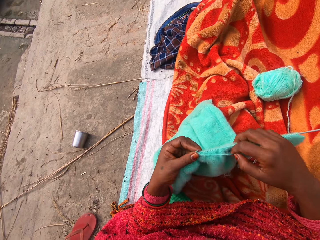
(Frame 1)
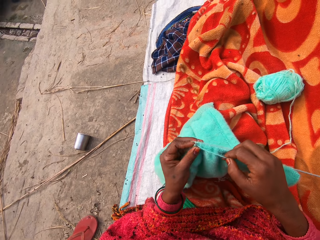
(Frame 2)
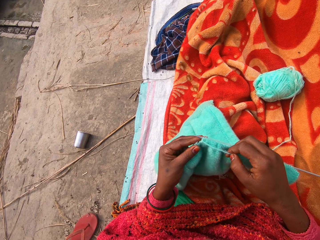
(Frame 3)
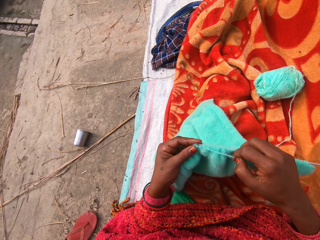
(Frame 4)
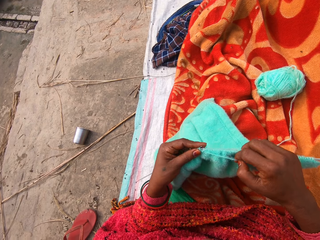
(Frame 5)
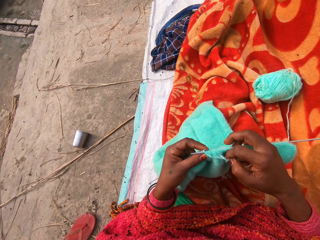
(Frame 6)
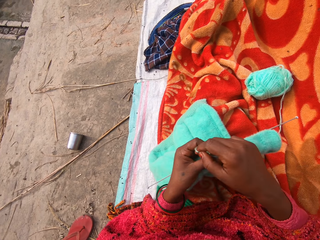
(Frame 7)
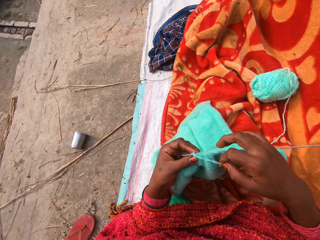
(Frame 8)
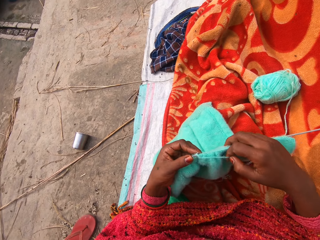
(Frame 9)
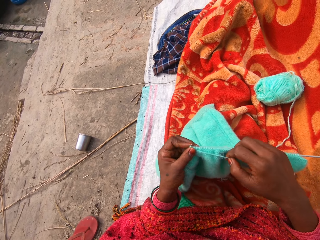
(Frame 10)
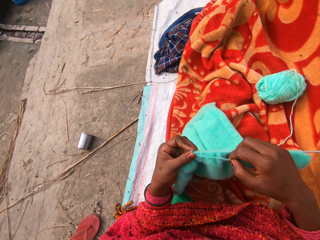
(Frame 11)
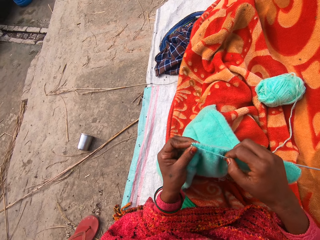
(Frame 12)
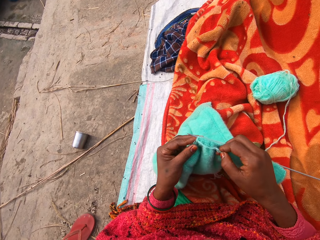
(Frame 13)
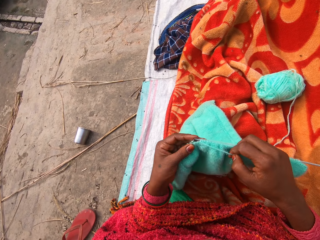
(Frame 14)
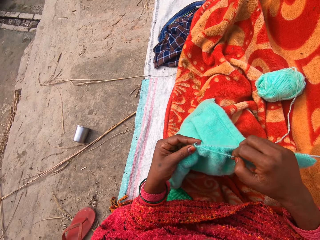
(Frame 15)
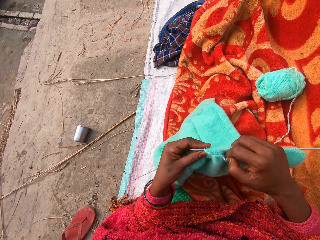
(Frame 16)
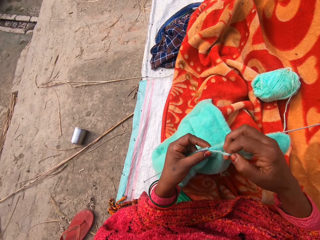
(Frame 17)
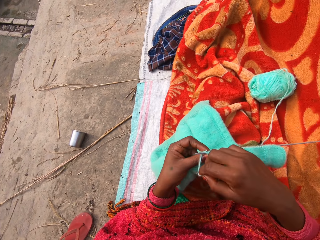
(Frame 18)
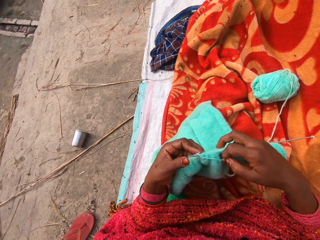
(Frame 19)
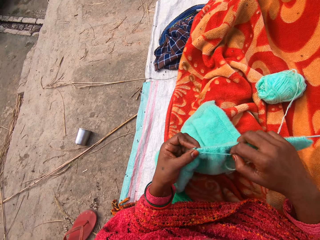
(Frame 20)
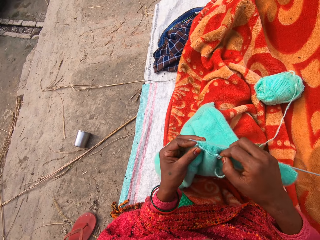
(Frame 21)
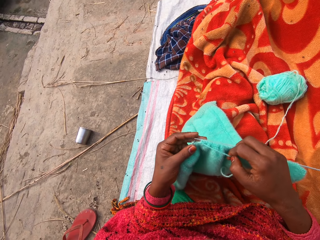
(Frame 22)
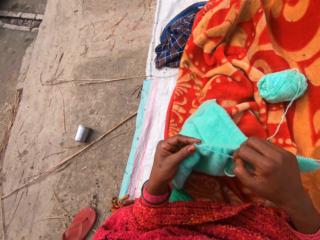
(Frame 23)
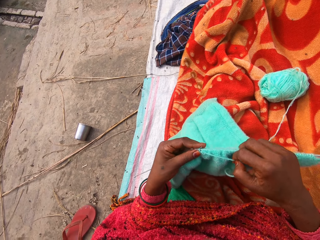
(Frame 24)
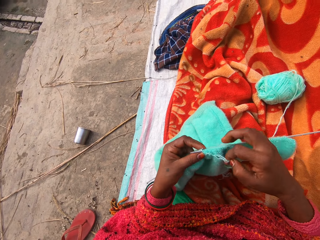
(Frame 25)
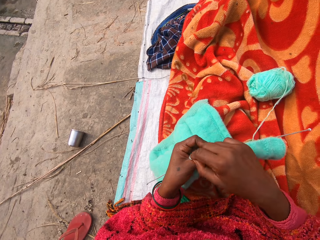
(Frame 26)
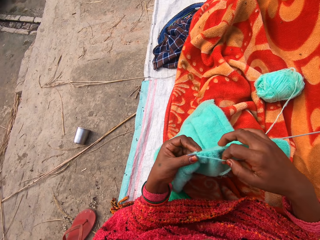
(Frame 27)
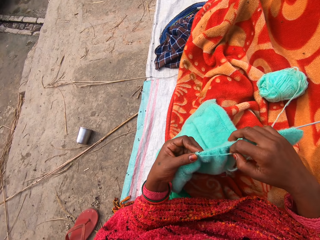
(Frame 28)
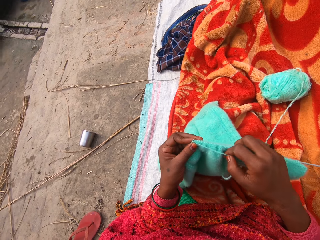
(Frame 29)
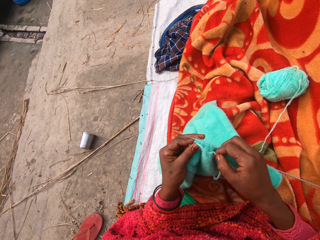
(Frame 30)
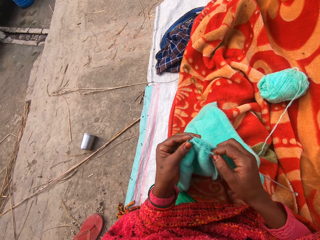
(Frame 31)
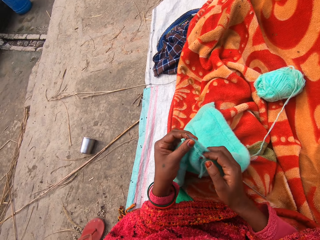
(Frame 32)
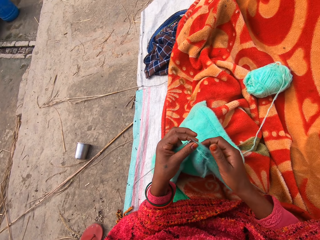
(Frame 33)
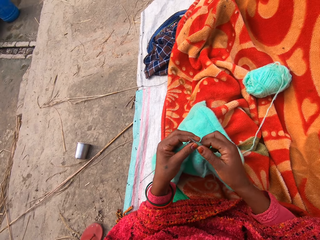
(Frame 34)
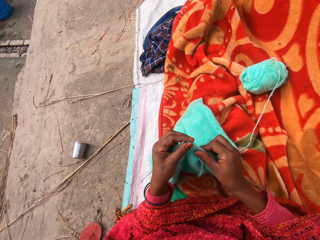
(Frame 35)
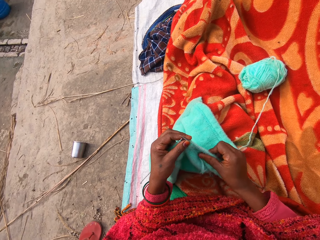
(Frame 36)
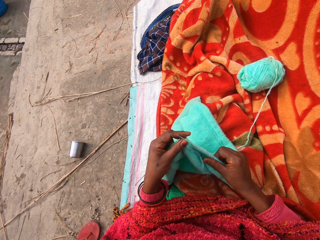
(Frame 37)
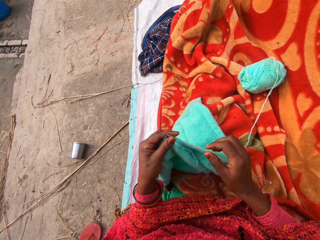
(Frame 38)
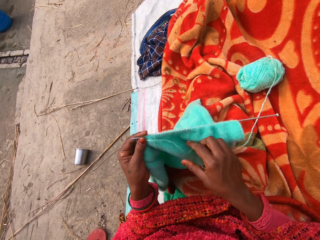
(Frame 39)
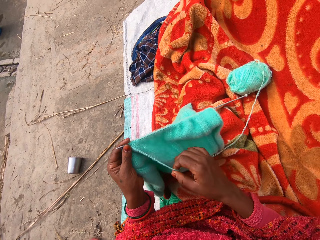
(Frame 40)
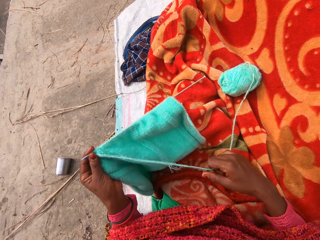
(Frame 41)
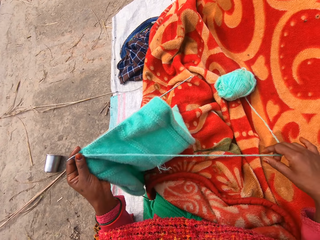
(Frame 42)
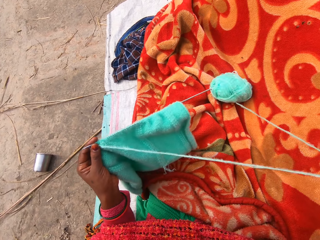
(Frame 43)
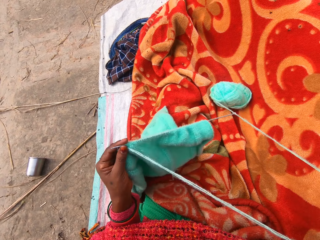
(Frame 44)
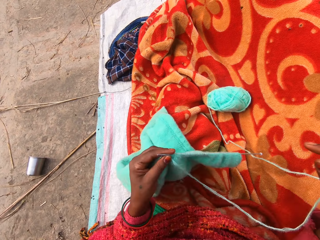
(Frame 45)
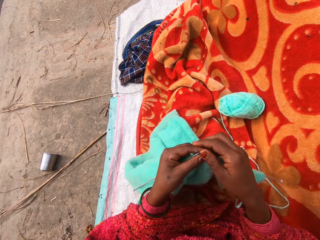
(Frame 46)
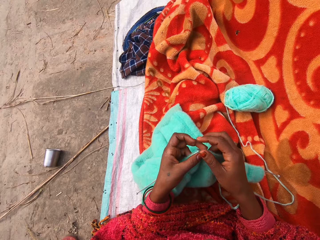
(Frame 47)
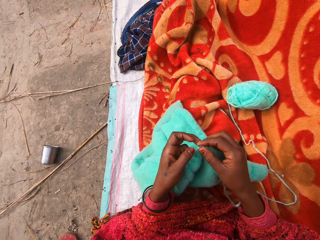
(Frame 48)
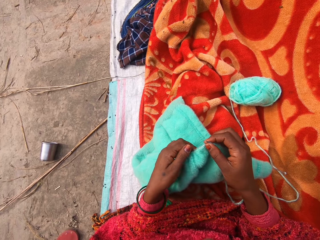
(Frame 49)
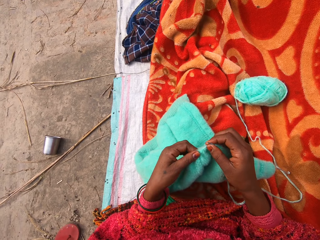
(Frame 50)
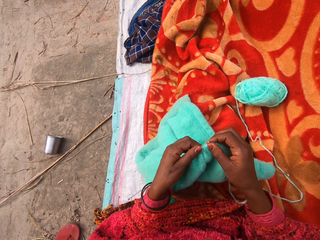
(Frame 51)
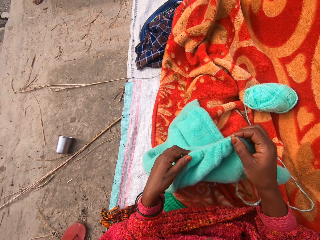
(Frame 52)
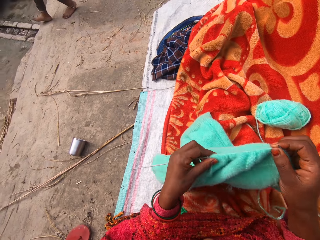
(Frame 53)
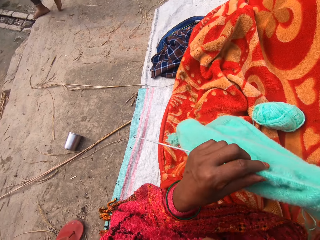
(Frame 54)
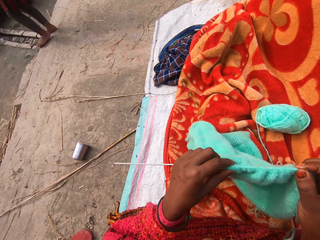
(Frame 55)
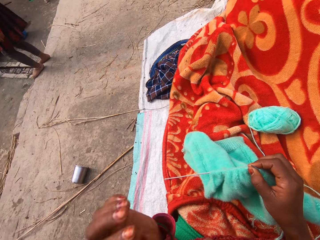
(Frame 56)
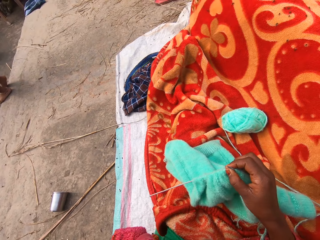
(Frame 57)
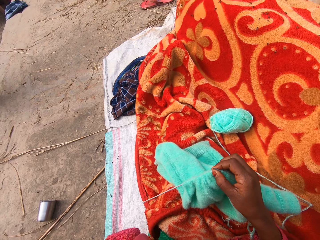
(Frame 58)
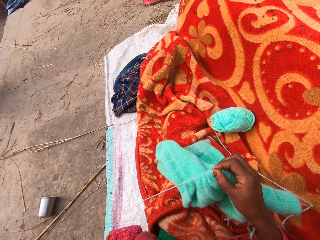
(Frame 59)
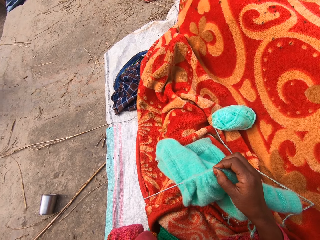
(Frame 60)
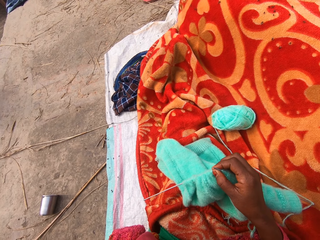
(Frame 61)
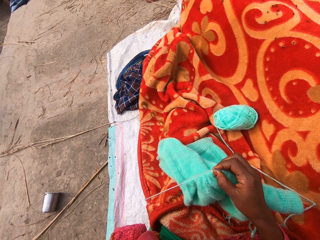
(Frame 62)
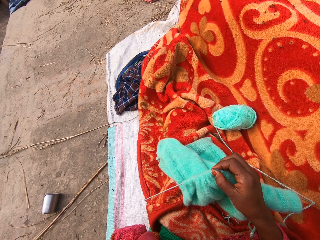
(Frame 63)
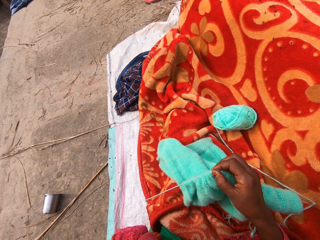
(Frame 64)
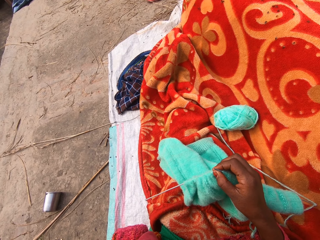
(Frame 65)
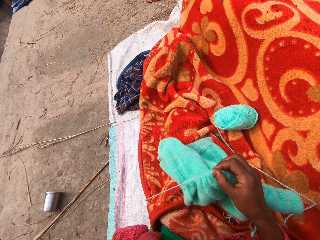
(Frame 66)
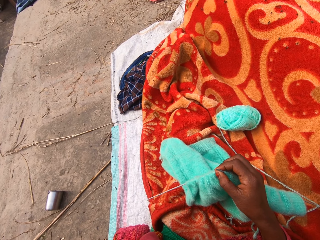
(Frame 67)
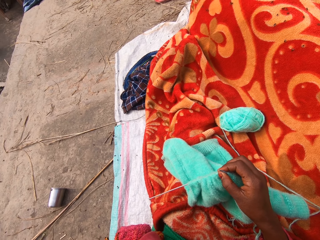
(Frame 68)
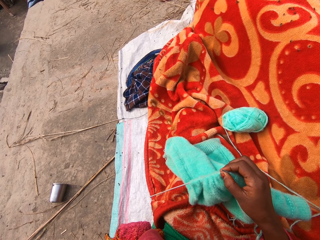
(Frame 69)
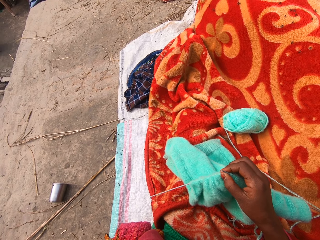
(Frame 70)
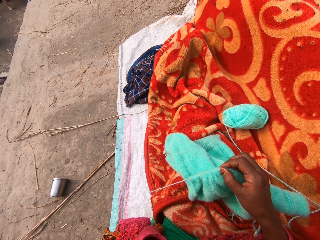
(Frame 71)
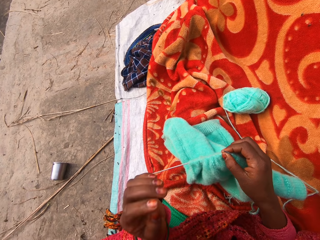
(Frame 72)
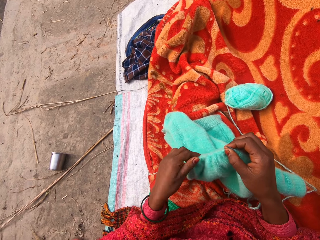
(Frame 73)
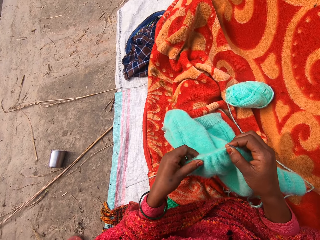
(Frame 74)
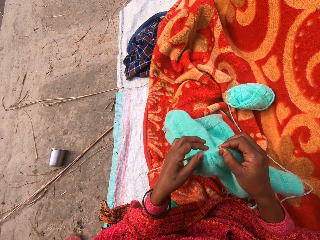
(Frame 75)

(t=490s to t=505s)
The camera wearer adjusts the towel on the knitting pin. She adjusts the wool with her right hand. She adjusts the towel on the knitting pin. A person walks past the camera wearer. The camera wearer scratches her face with her left hand.

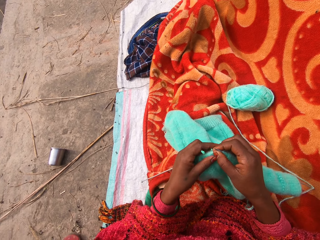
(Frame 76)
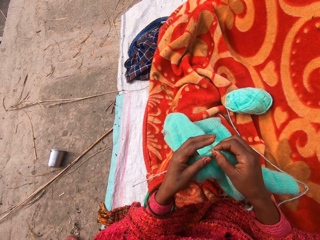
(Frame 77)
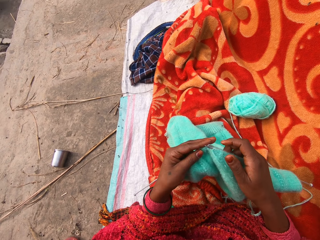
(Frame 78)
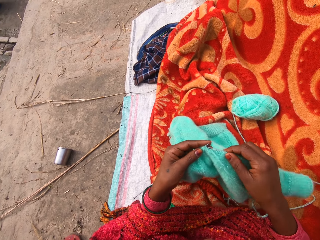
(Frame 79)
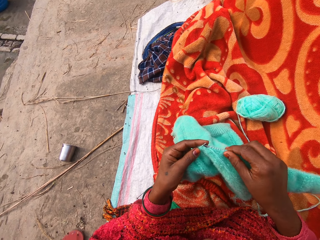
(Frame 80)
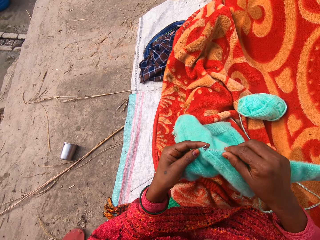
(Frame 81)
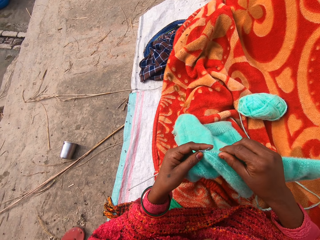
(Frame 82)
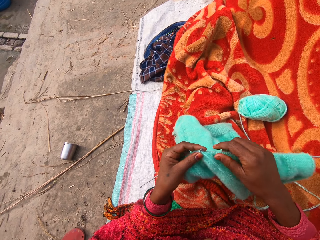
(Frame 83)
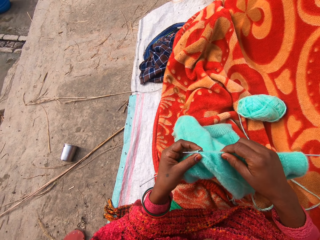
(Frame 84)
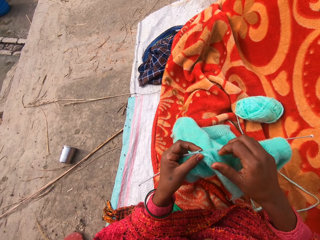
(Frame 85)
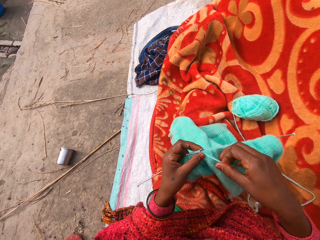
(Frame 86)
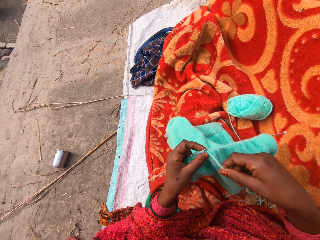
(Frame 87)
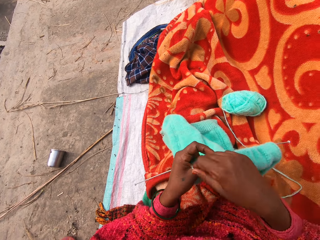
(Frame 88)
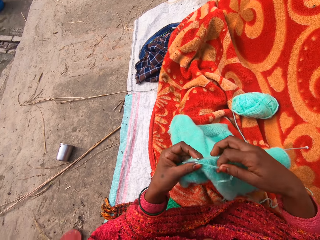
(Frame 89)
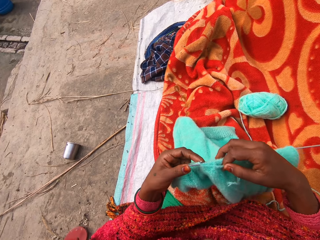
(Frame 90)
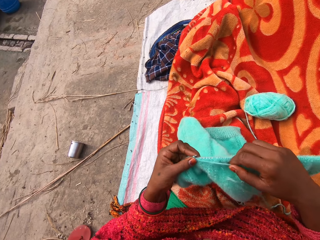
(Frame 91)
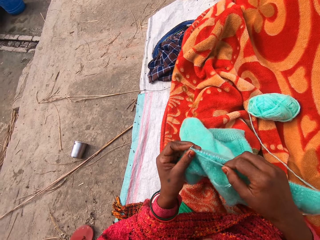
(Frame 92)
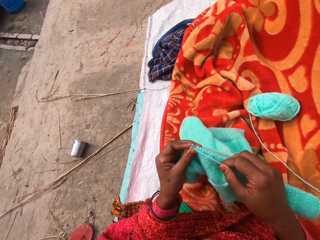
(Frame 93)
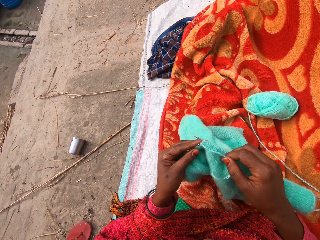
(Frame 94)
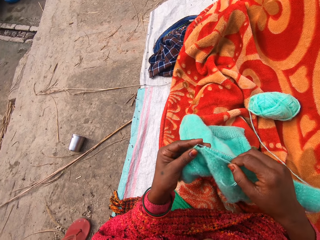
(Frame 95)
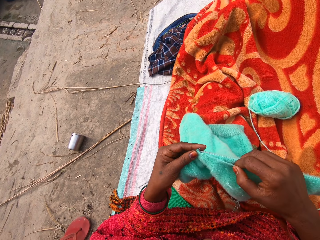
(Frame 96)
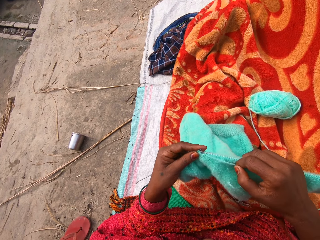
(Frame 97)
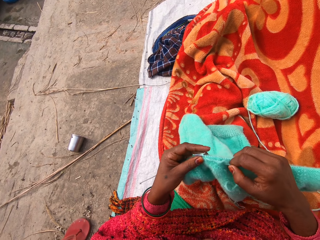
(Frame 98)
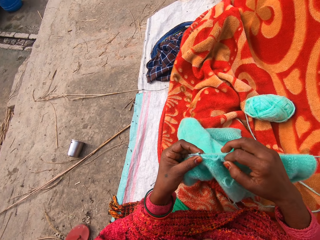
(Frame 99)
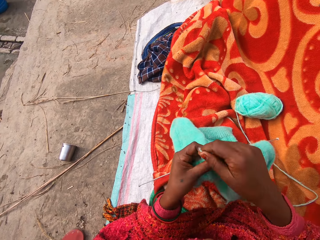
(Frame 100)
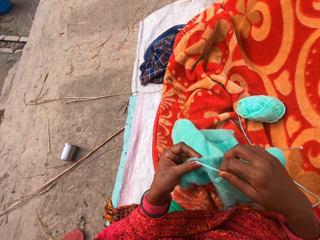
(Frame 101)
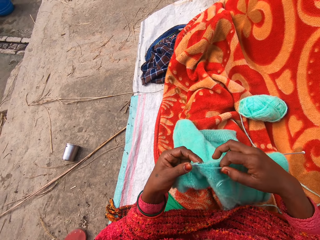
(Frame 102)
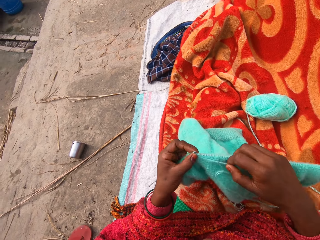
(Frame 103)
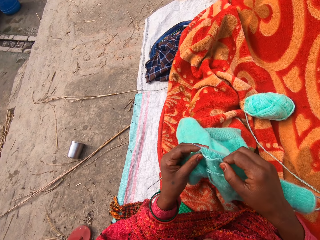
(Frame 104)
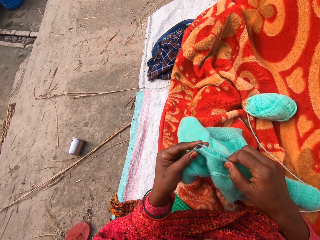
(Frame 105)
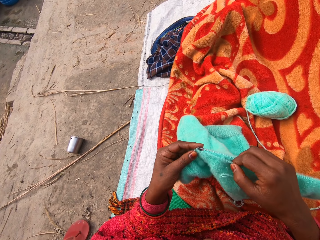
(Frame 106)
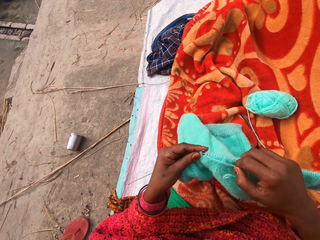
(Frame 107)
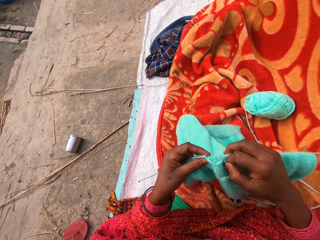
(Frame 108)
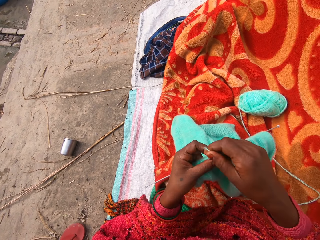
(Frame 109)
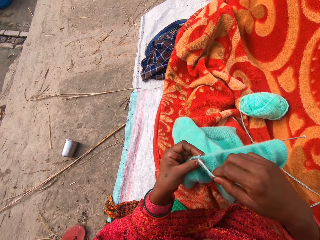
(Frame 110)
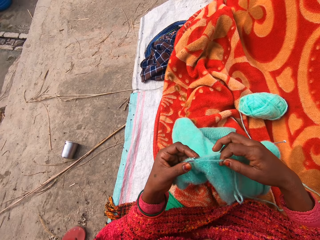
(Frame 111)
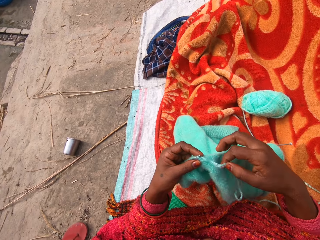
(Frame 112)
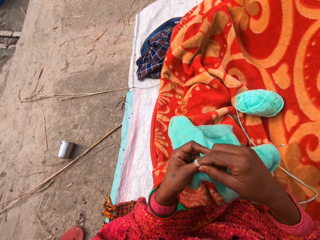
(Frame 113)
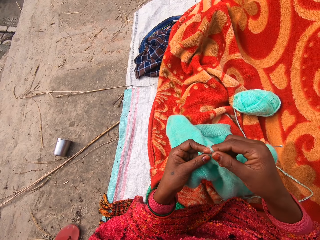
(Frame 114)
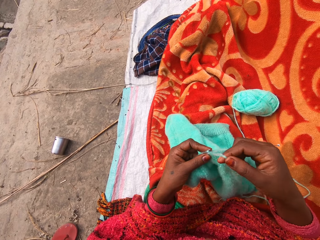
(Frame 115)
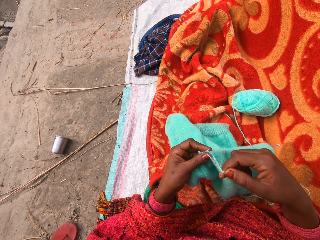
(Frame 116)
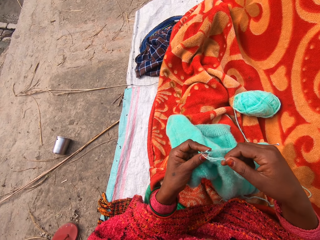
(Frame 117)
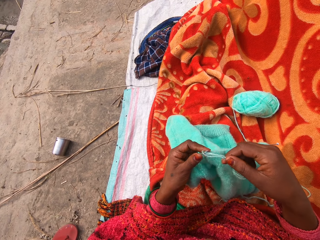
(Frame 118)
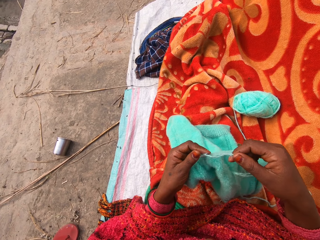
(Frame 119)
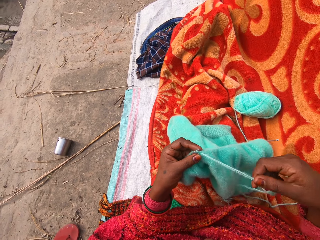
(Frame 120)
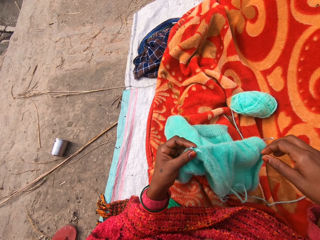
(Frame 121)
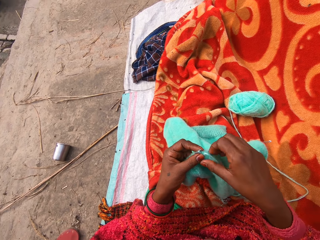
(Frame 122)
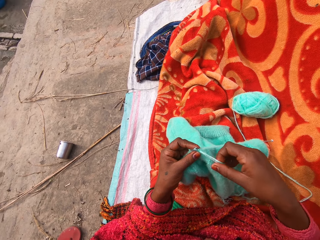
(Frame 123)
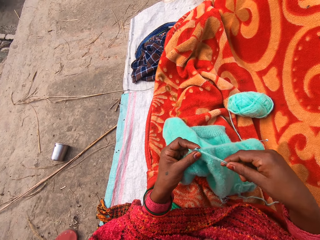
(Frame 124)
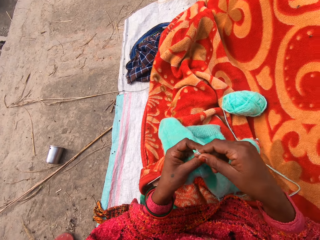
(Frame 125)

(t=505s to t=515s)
The camera wearer knits the fabric using the knitting needle.
